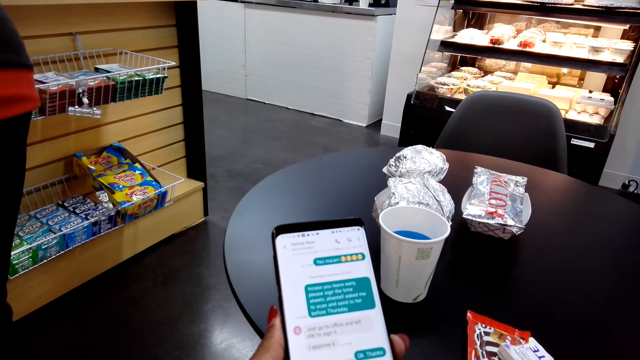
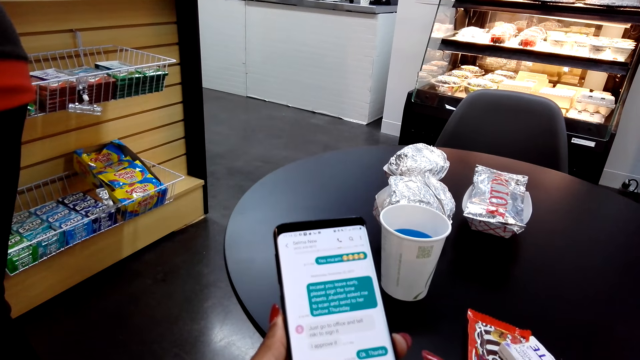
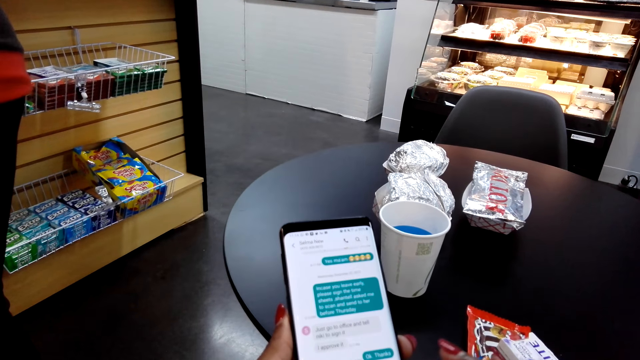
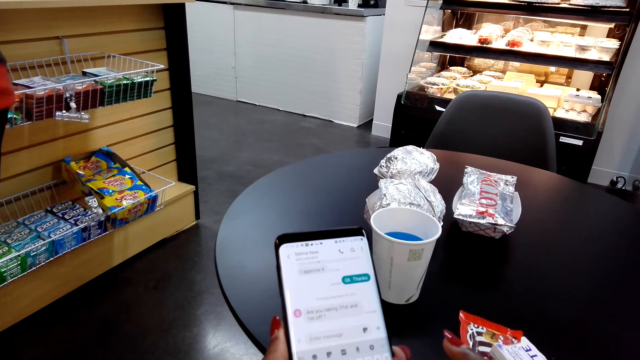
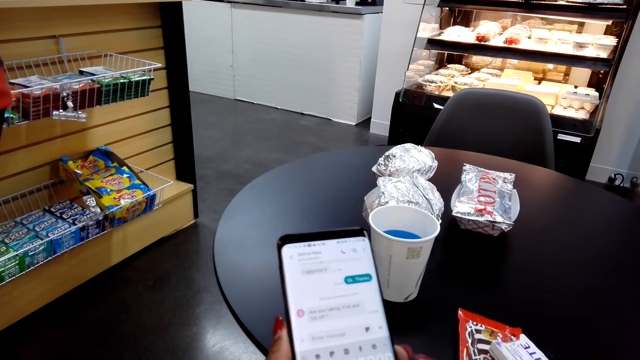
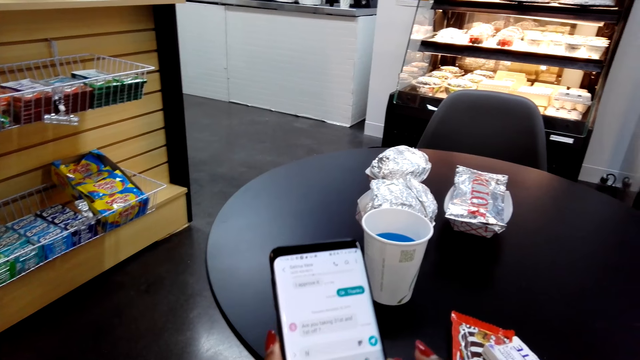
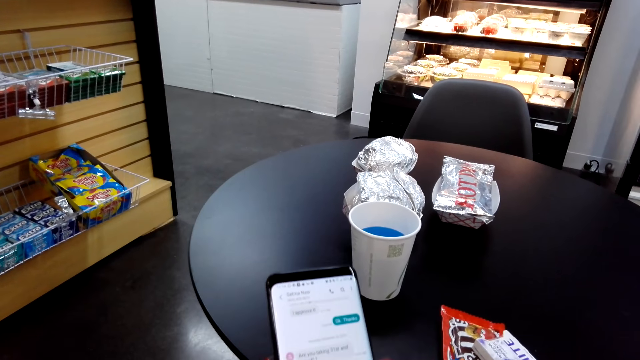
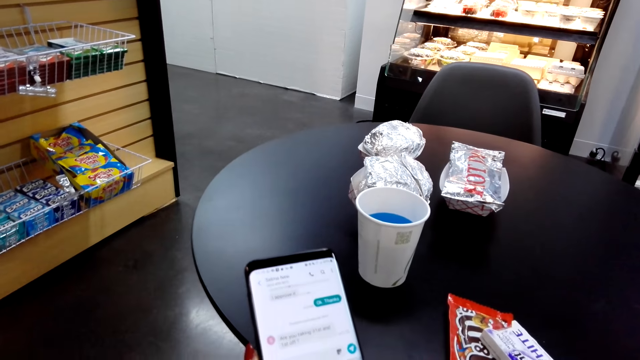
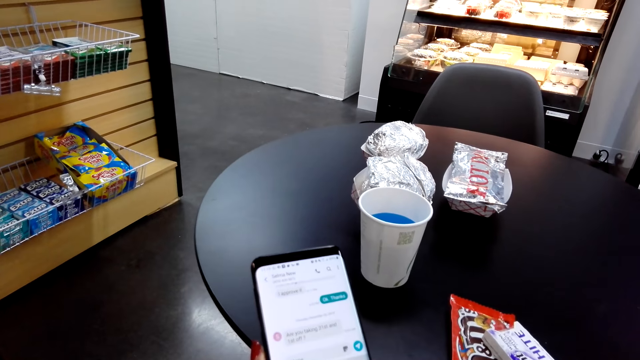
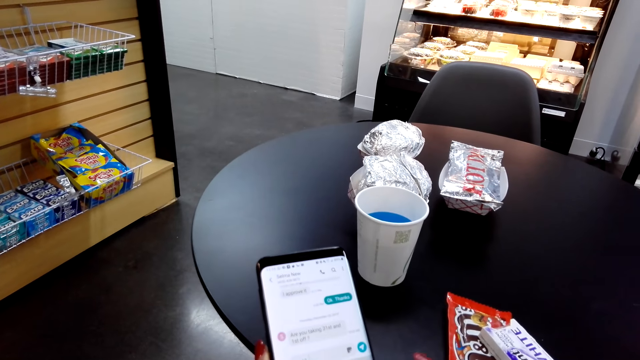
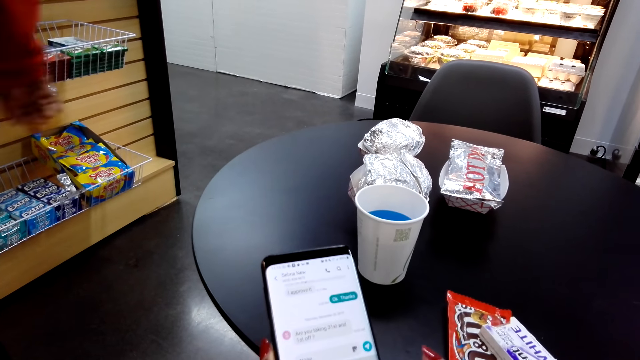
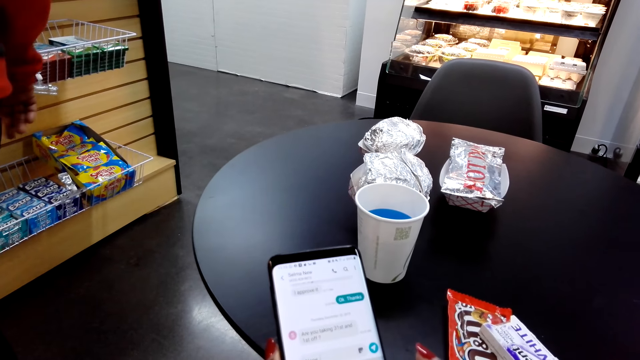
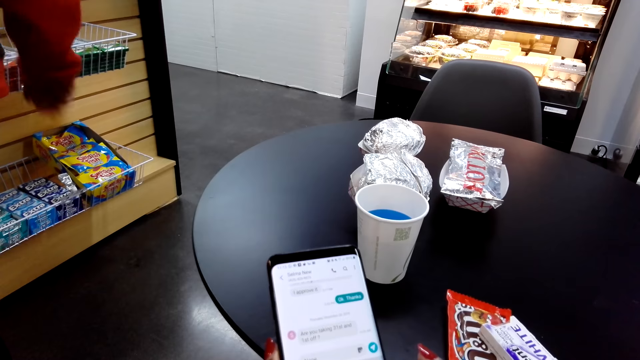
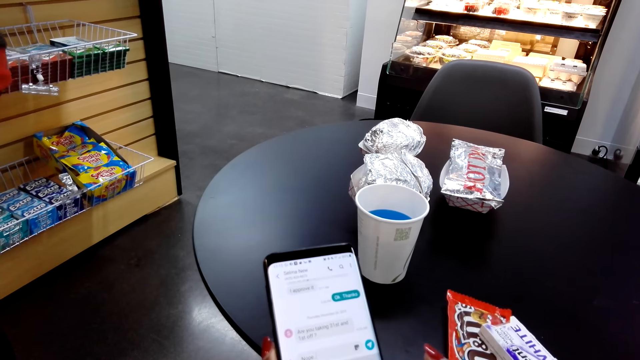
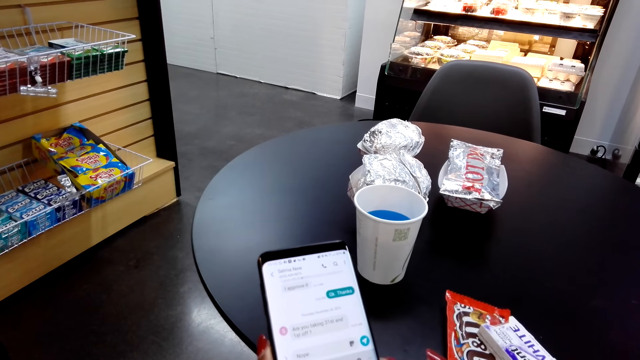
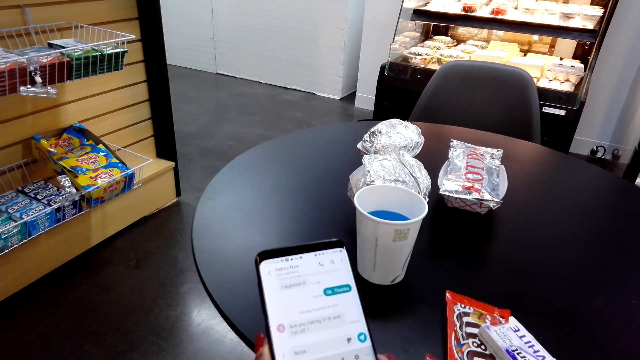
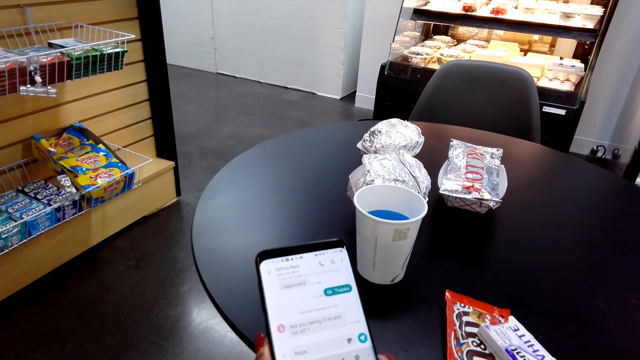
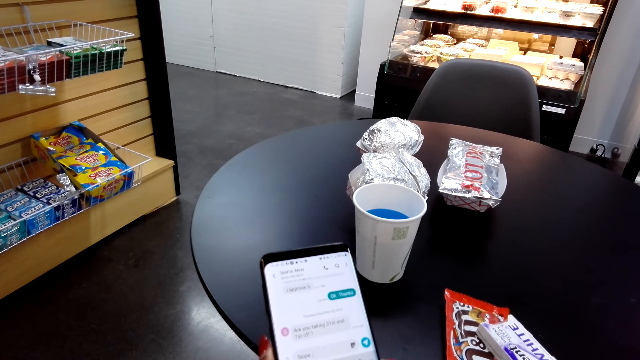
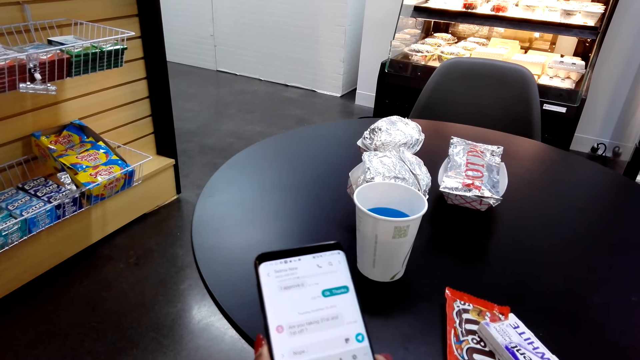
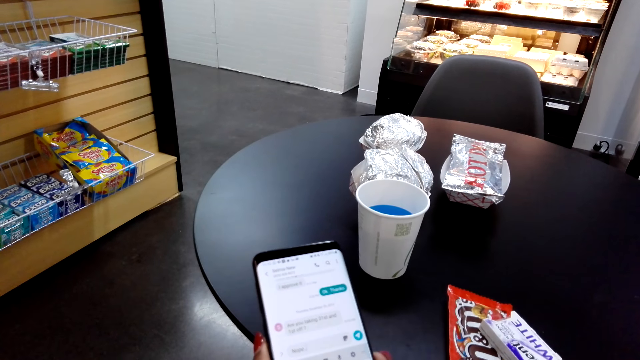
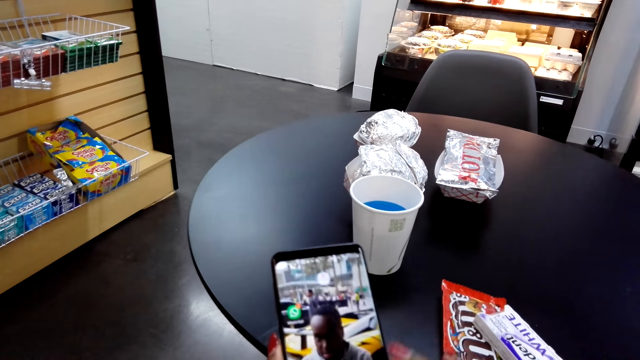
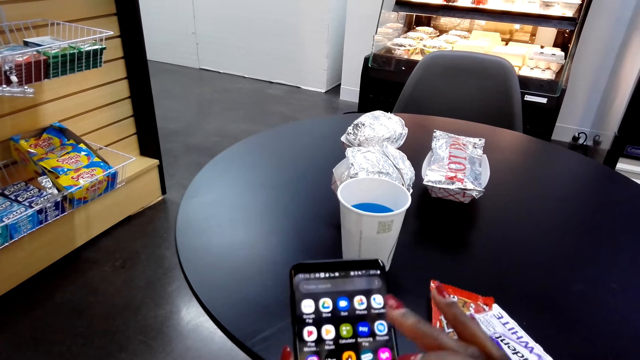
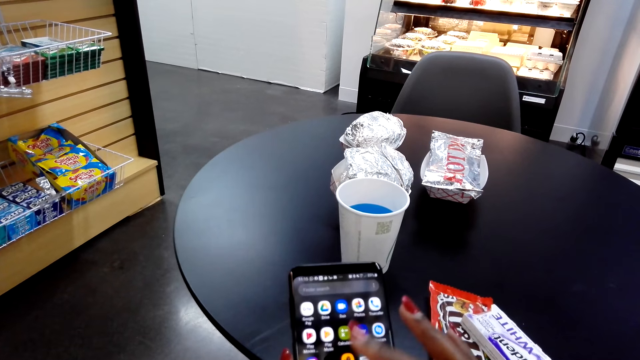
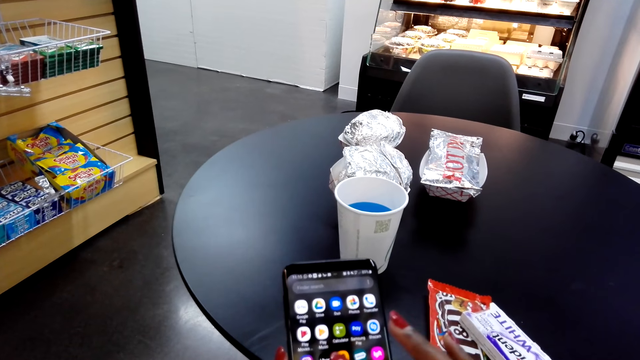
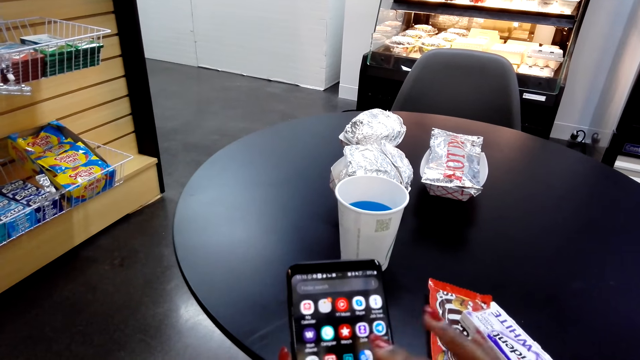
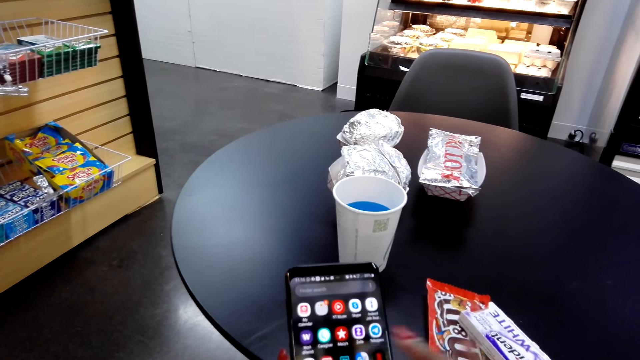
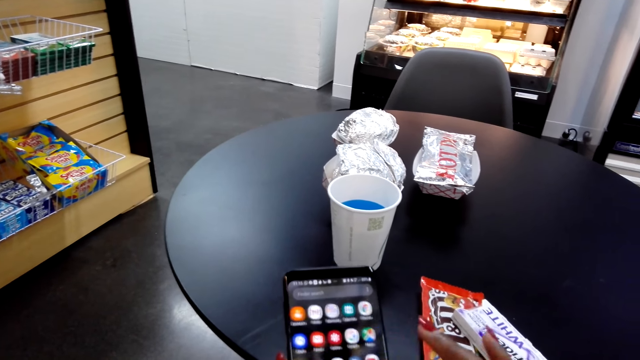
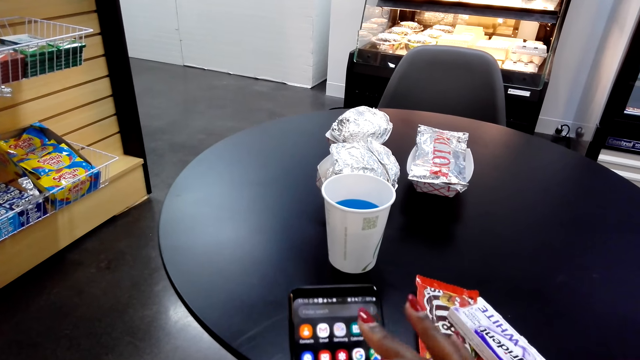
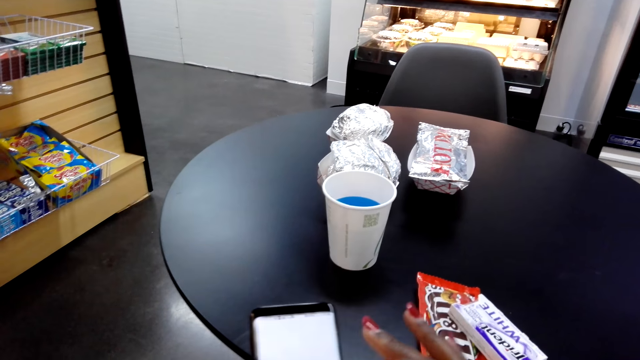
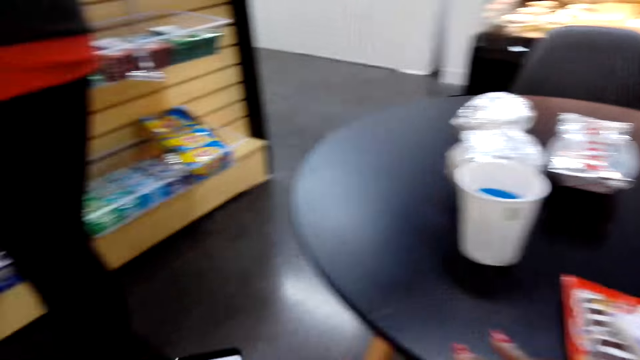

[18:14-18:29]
The camera wearer stares at her cellphone. They scroll on the cellphone.

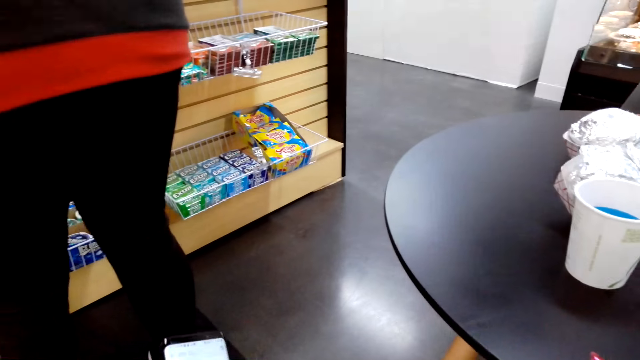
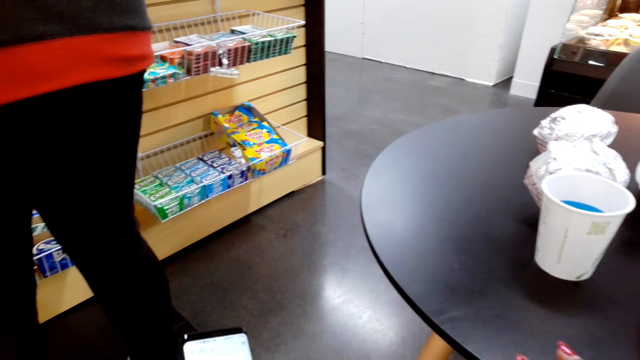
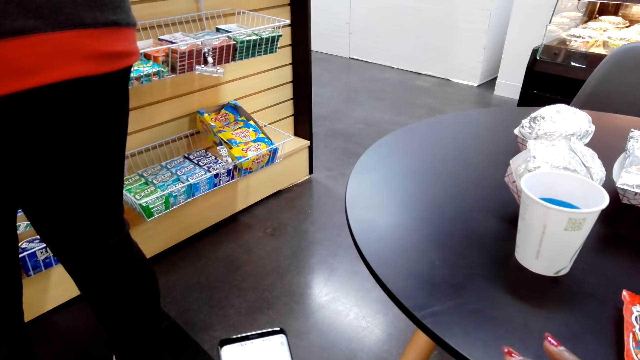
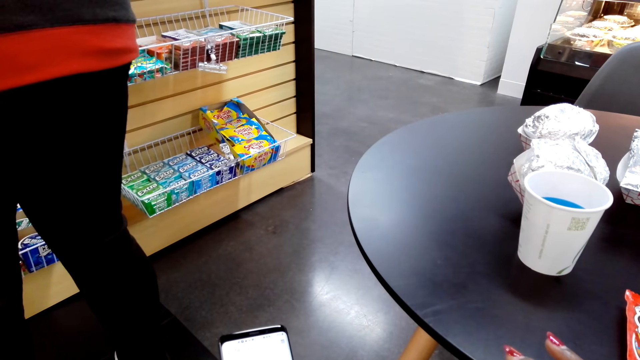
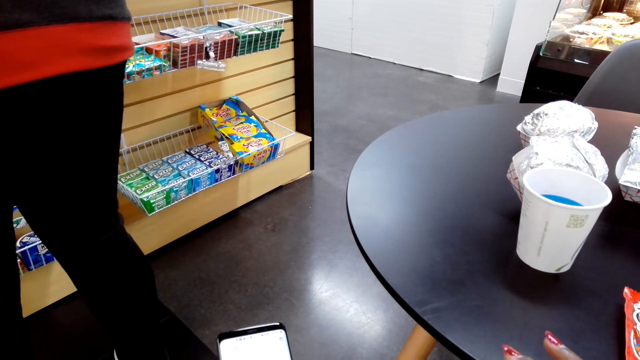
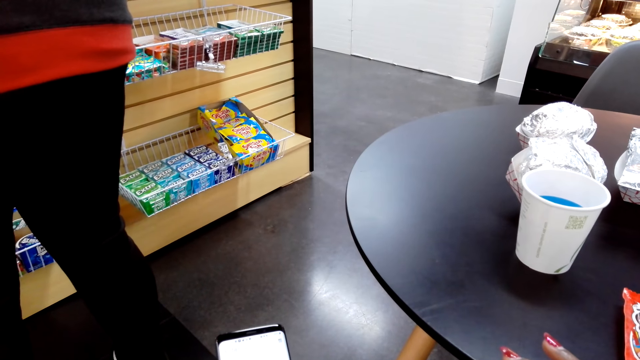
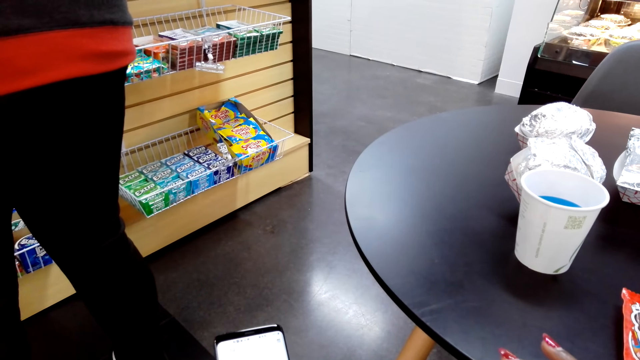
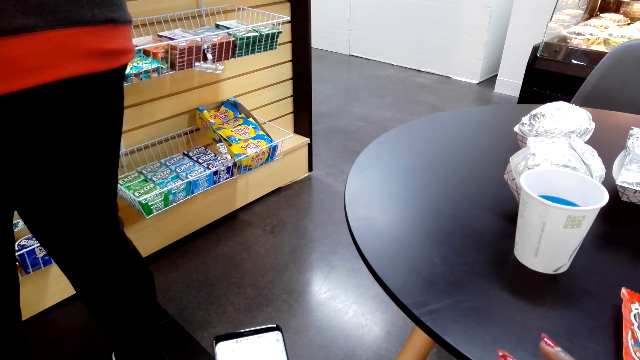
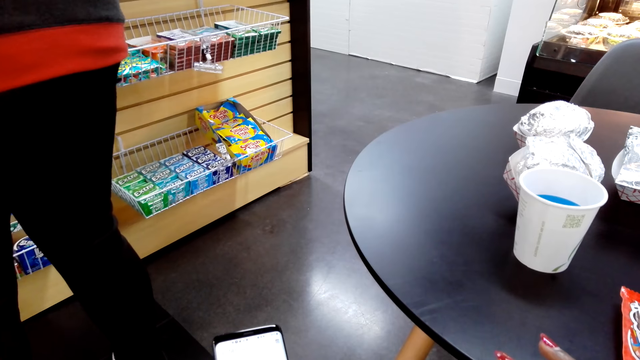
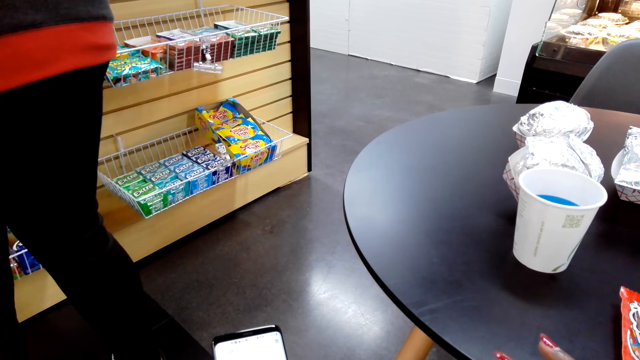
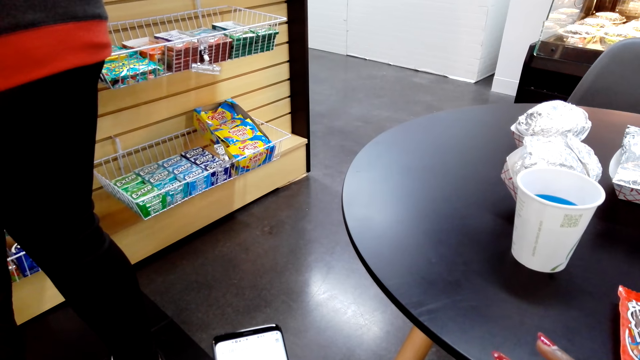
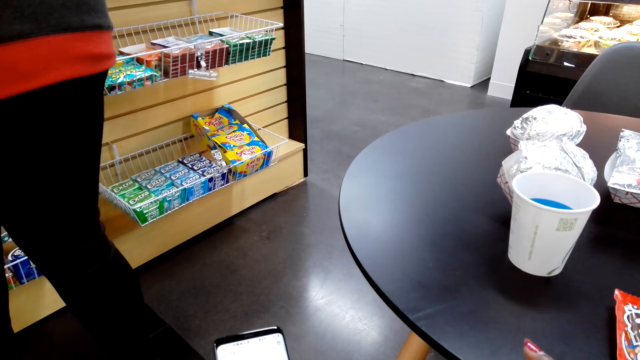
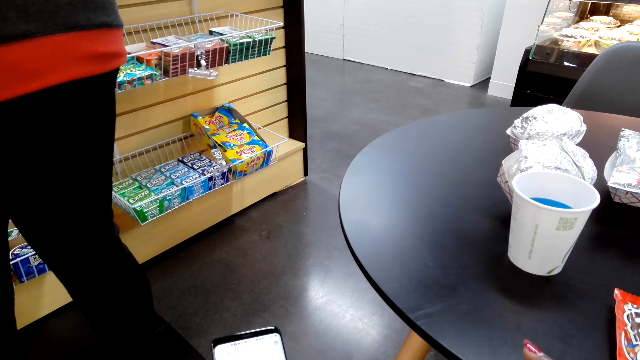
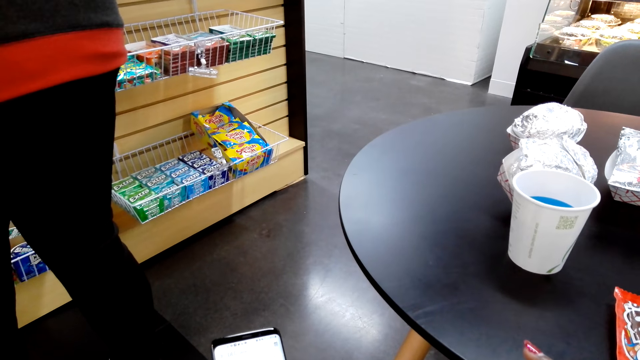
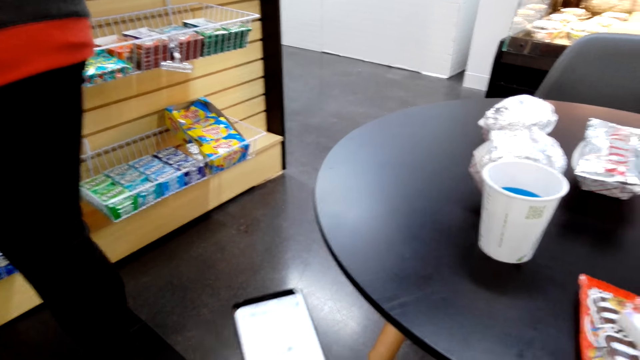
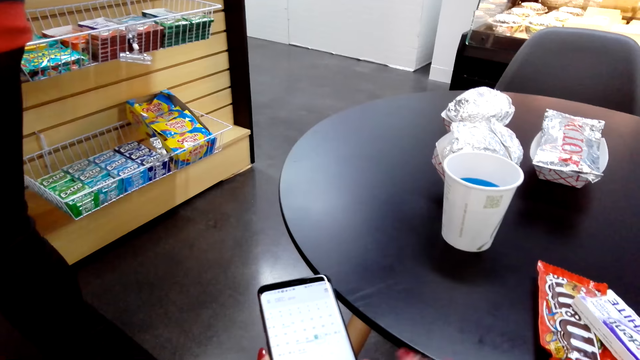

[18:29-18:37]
The camera wearer stares at her cellphone.
